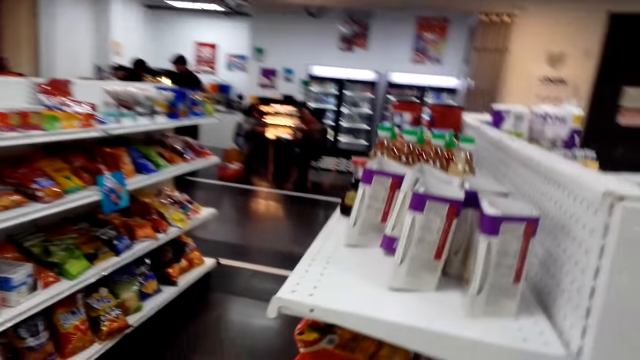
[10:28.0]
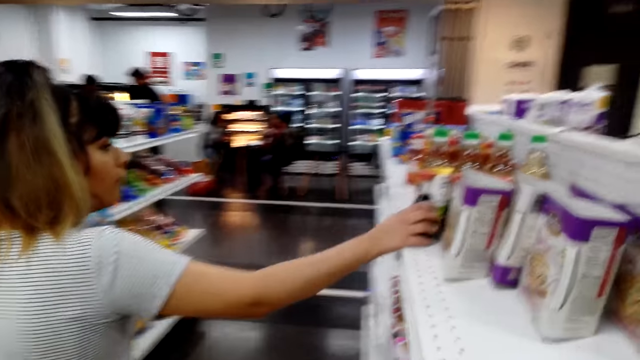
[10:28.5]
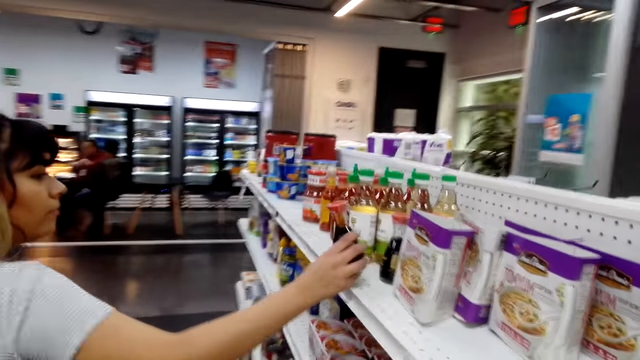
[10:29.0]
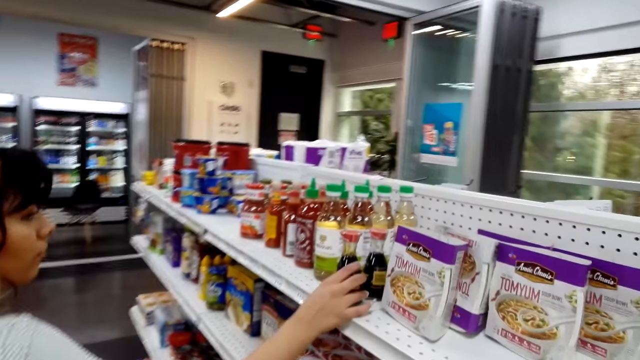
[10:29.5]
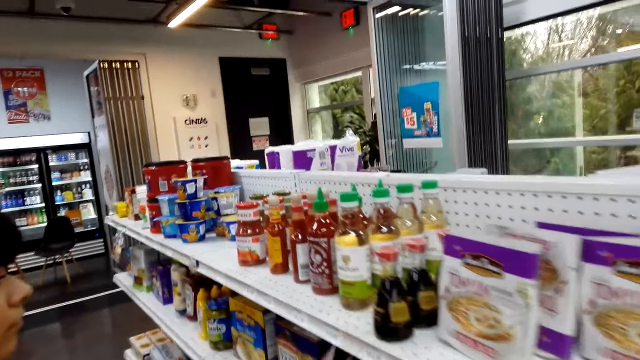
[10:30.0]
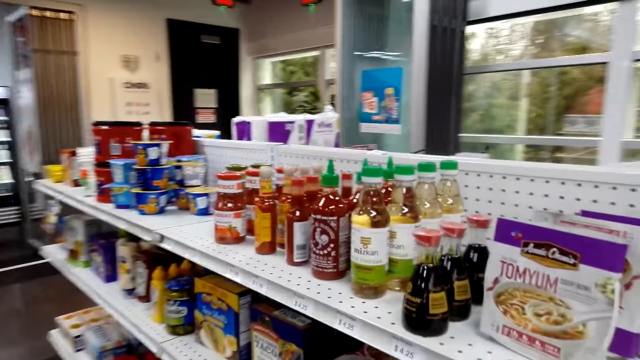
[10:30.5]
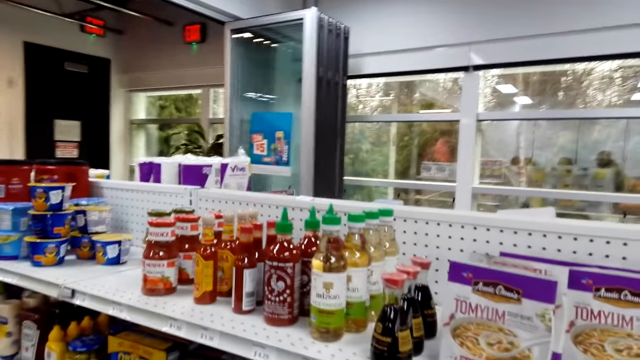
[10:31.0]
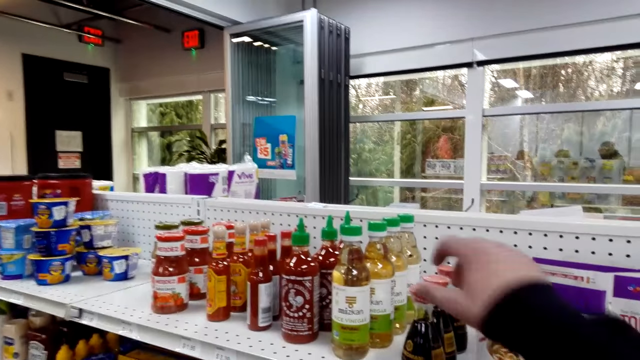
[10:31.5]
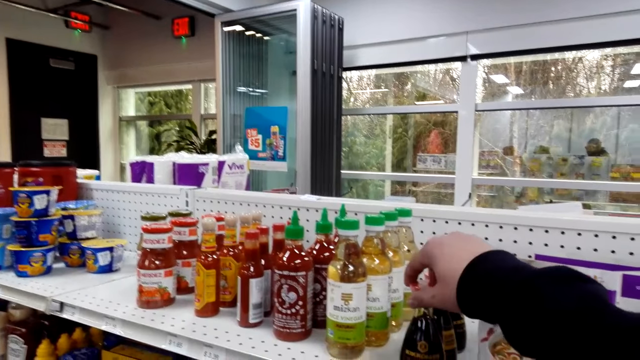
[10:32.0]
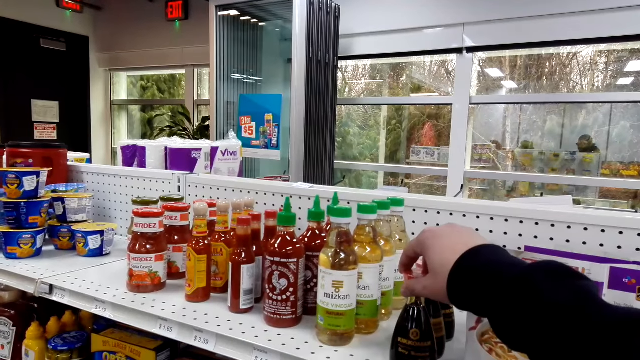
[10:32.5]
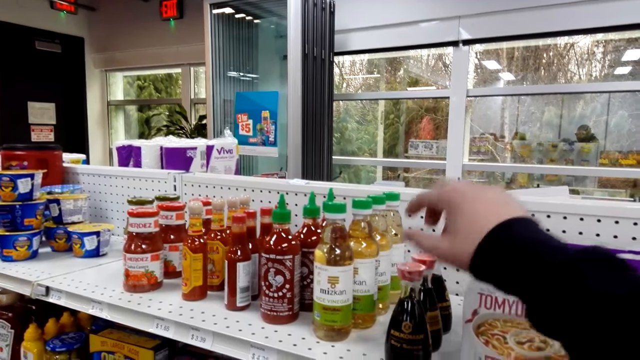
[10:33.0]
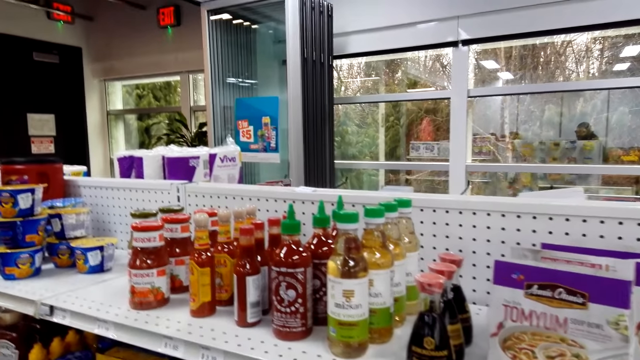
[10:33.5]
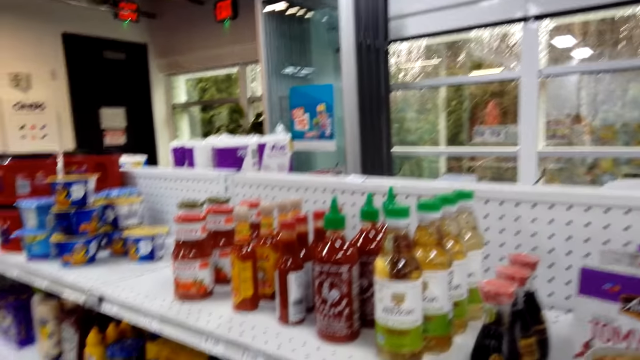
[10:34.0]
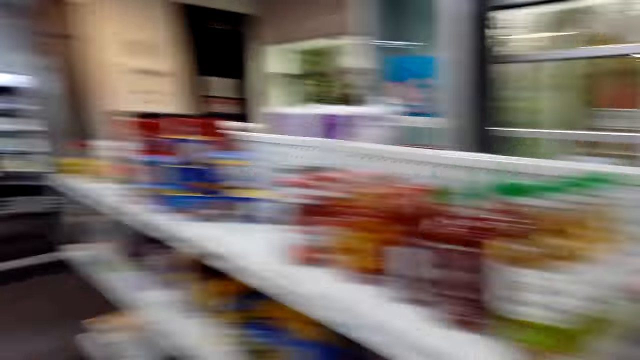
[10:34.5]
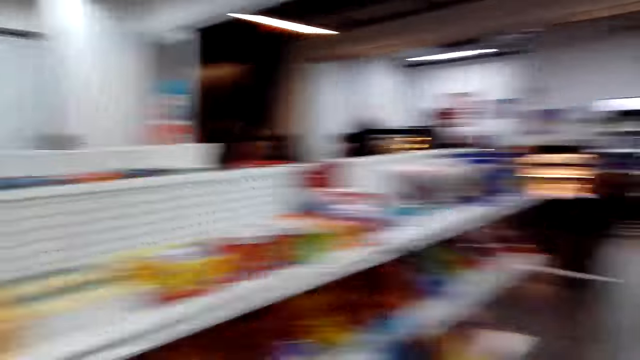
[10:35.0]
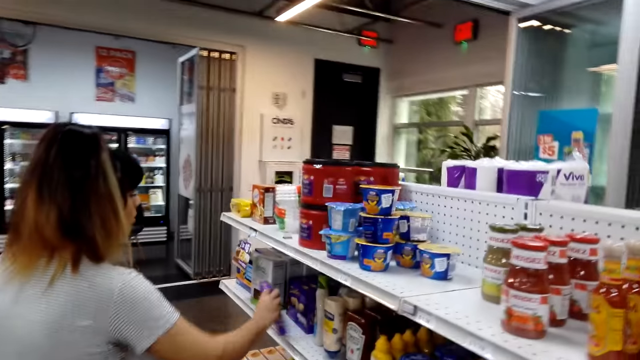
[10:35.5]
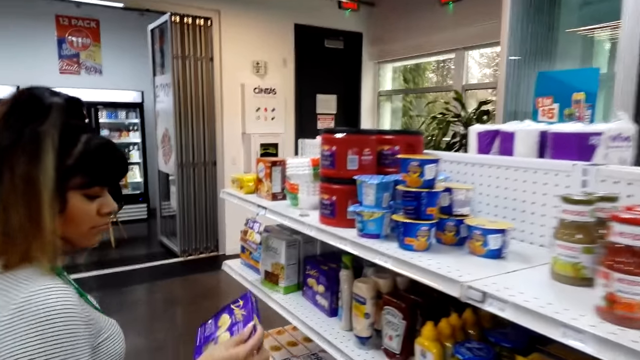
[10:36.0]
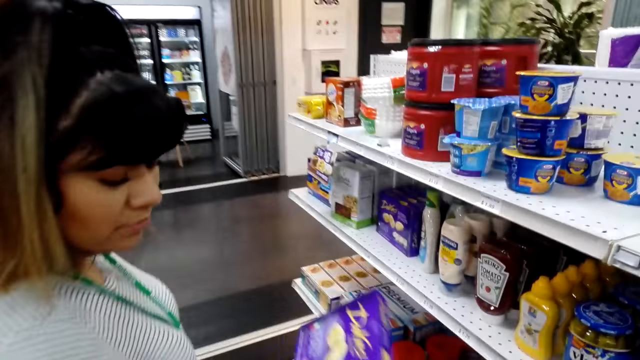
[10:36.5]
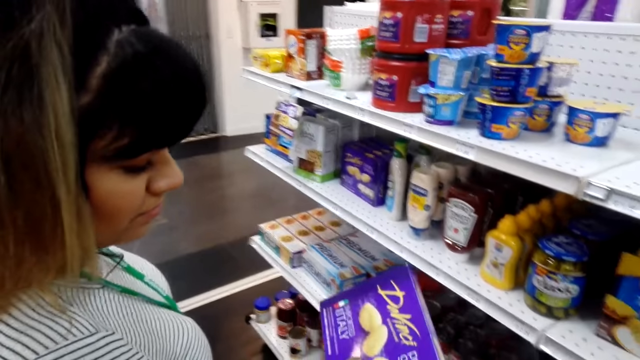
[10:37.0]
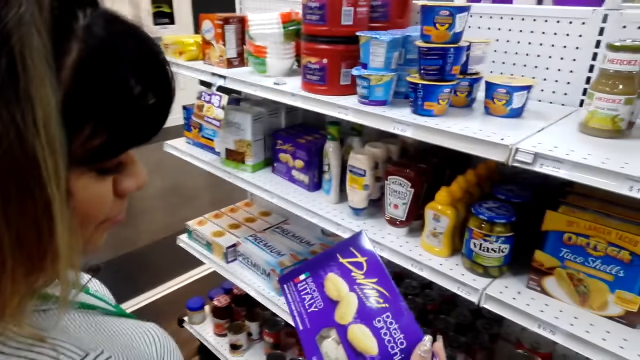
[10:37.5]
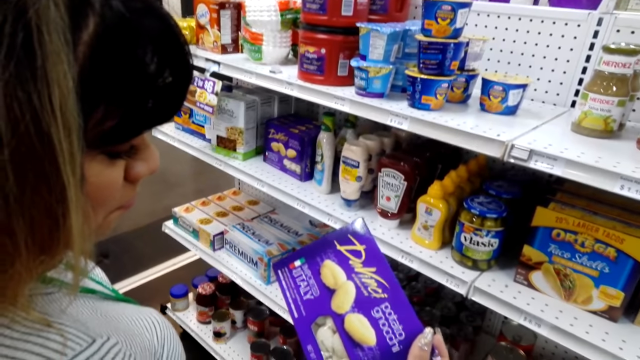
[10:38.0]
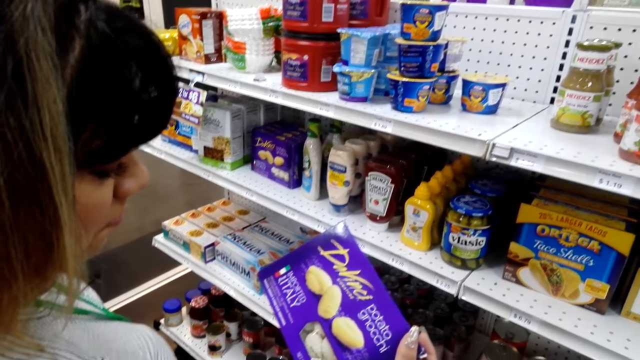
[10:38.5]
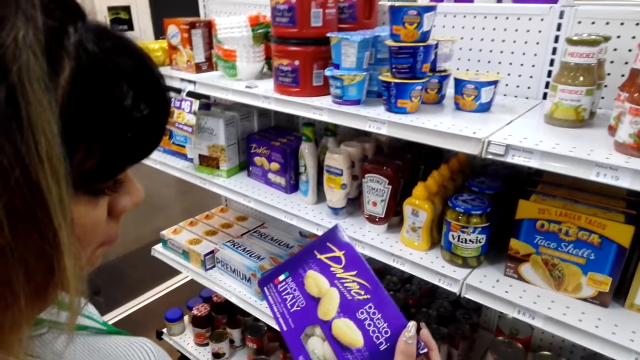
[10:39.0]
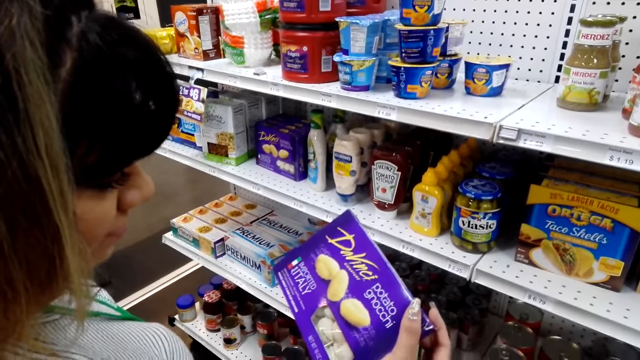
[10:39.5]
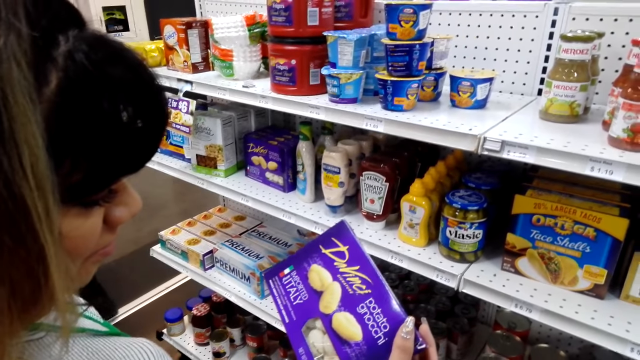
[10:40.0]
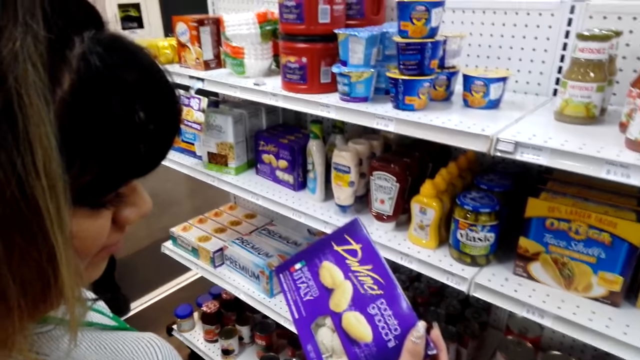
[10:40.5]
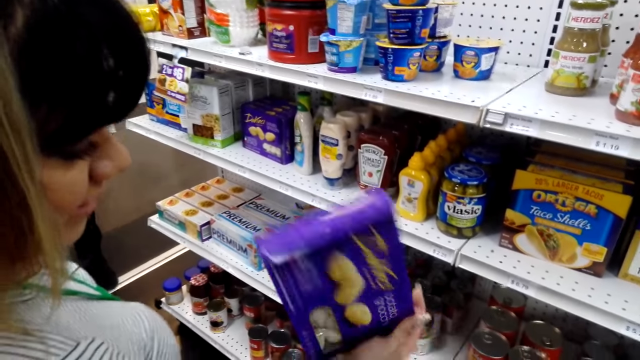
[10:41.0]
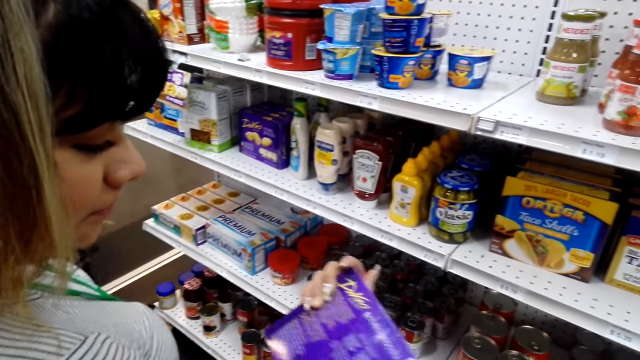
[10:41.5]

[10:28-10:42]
A female checks the bottle of fluid and touches an item on the shelf. The camera wearer looks around the shelves in the supermarket. They check the bottle of fluid. They touch an item on the shelves. They look around. The female takes a packet of potato gnocchi in the shelves. The female looks at the packet.

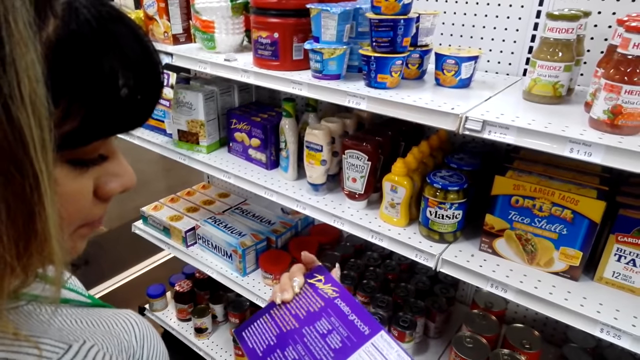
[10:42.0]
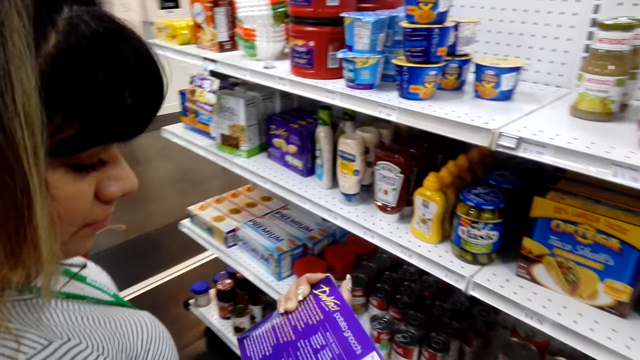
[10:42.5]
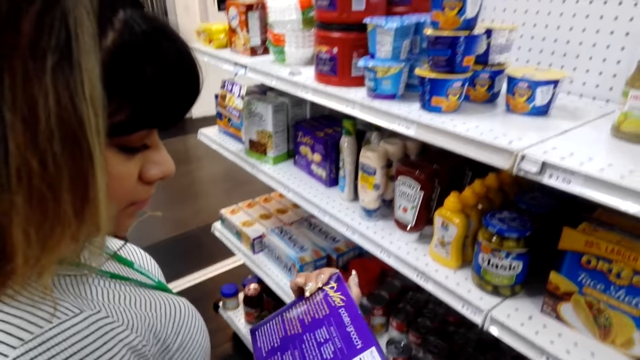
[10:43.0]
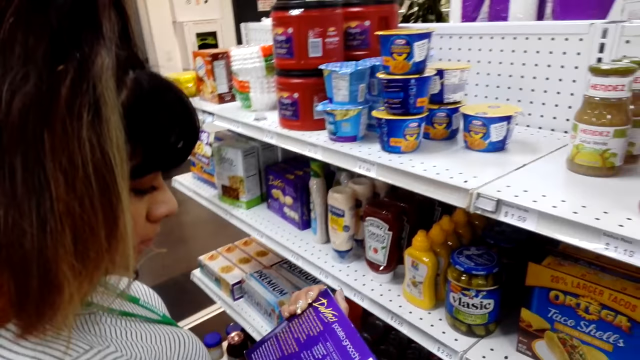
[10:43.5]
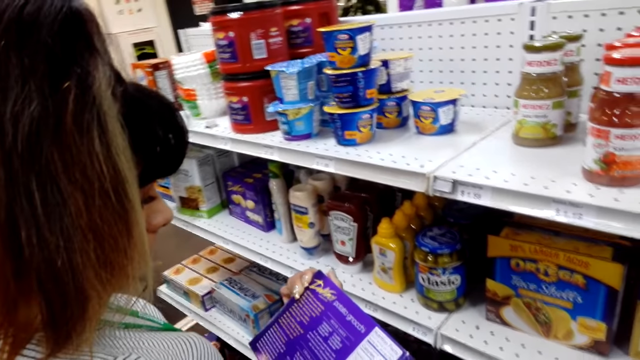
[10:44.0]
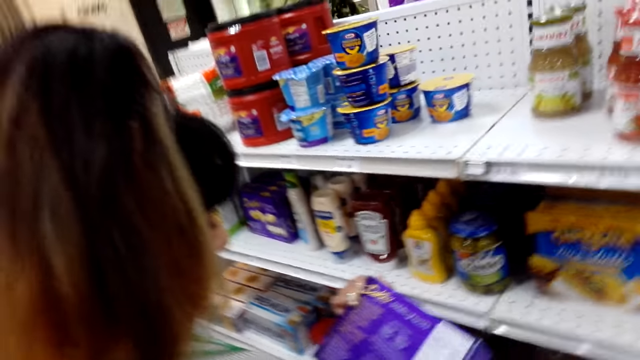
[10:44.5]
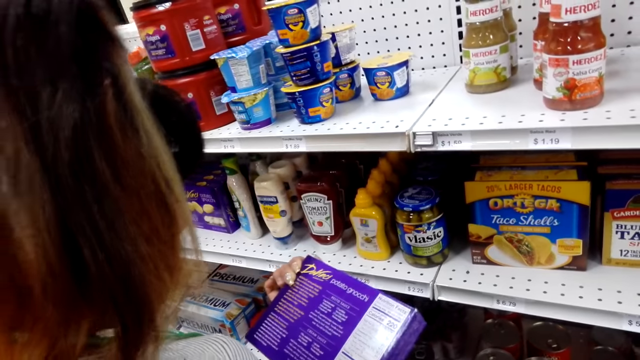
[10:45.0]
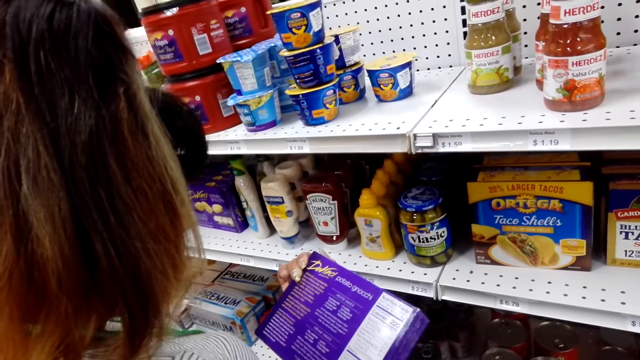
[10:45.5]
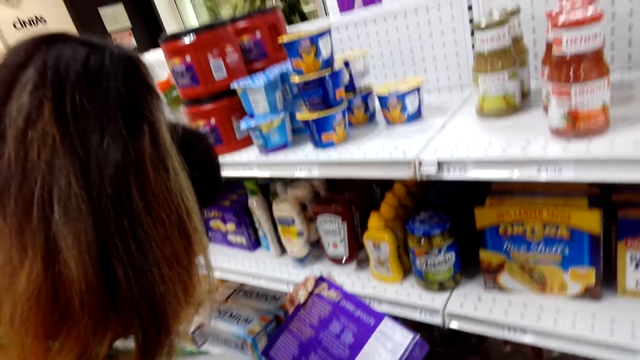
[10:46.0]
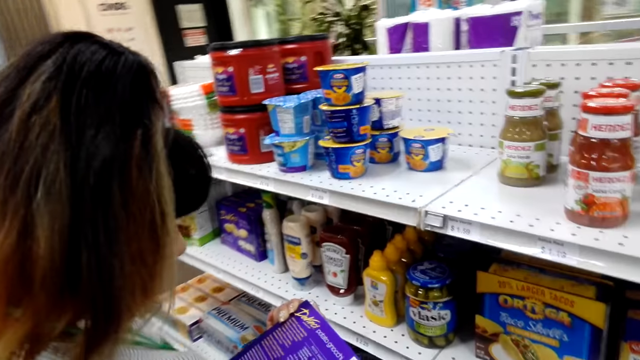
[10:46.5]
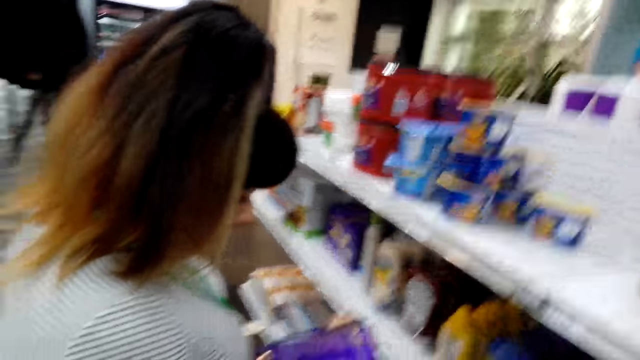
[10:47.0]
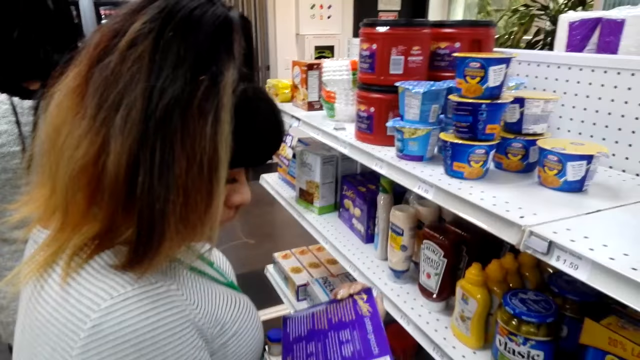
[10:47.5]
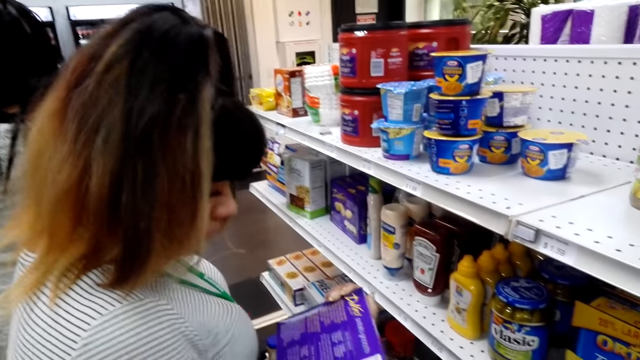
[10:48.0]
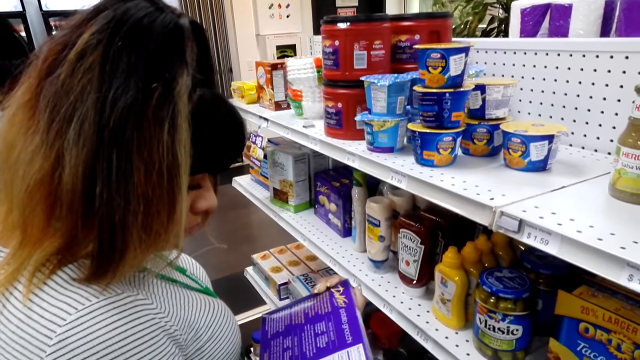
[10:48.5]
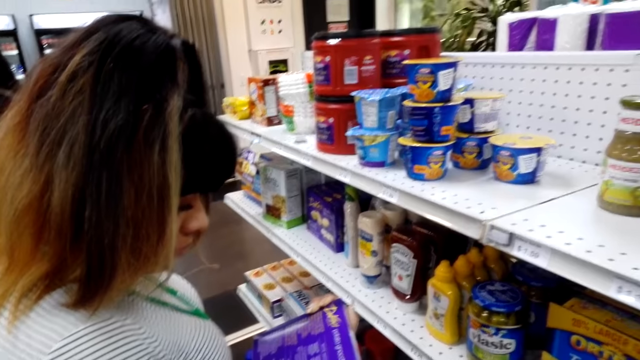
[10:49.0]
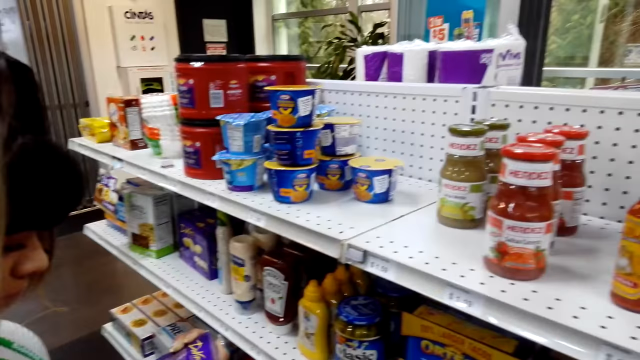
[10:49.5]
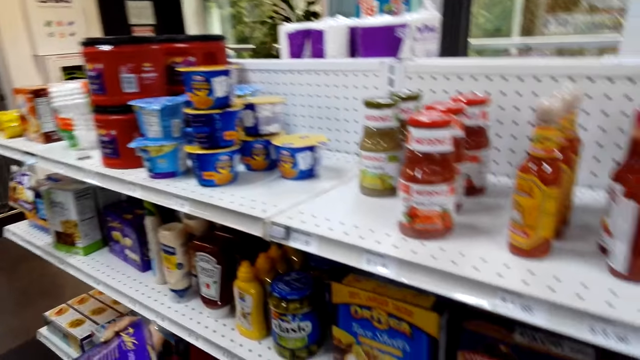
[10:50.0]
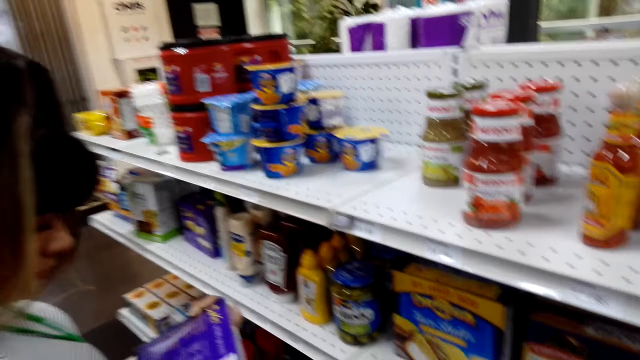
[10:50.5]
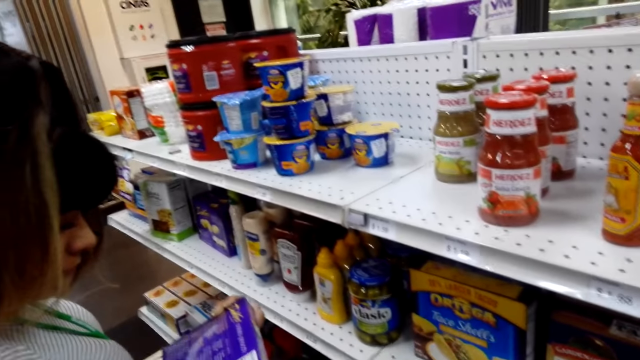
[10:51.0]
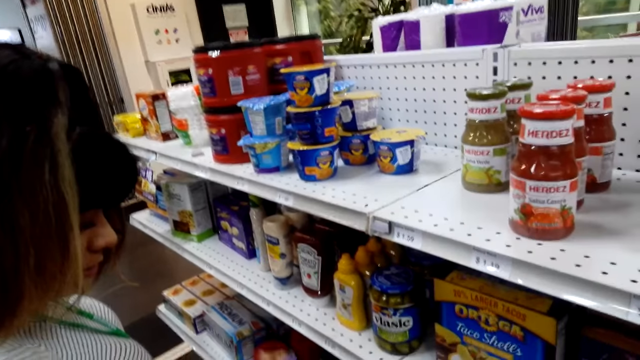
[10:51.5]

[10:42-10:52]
A person reads the packet. The camera wearer looks around the supermarket.
